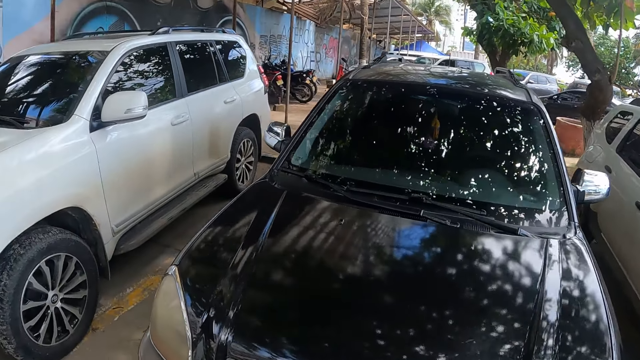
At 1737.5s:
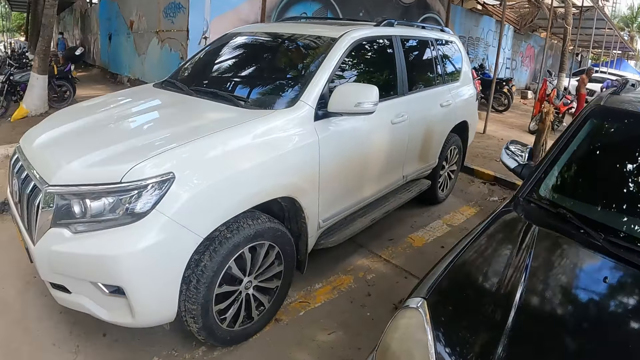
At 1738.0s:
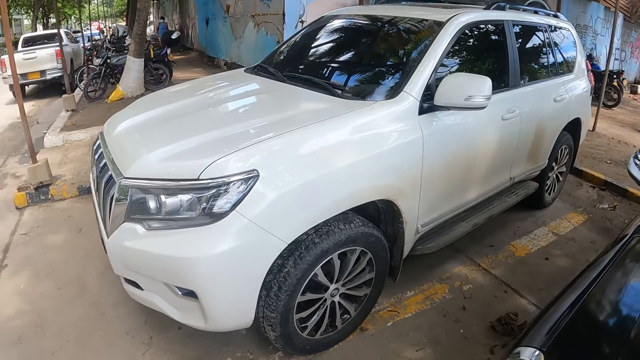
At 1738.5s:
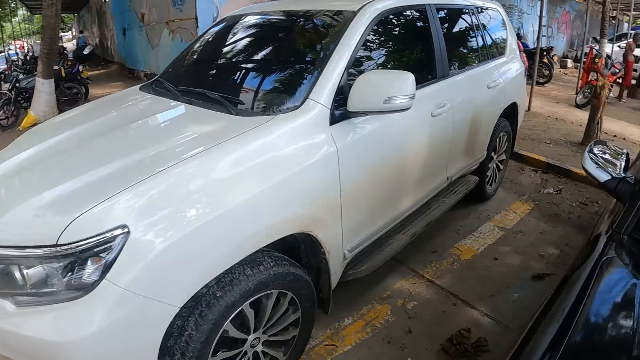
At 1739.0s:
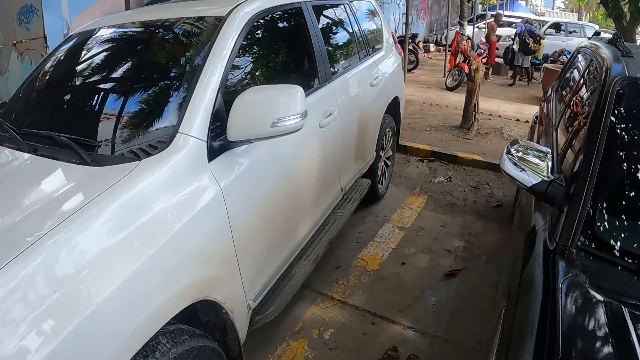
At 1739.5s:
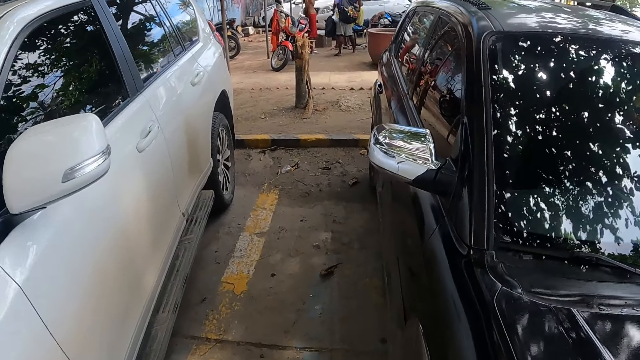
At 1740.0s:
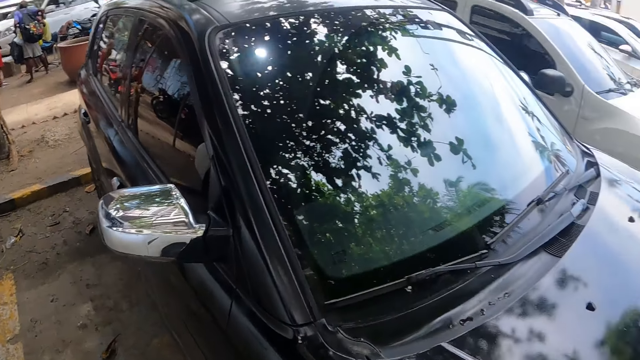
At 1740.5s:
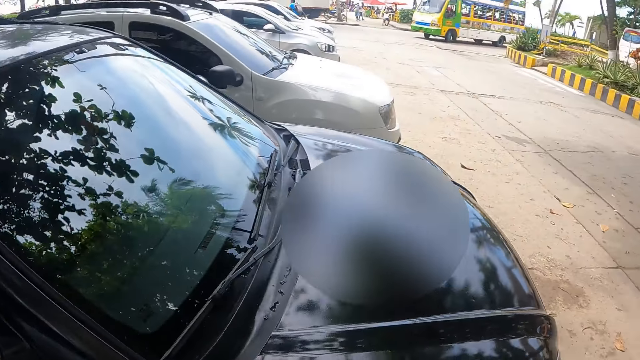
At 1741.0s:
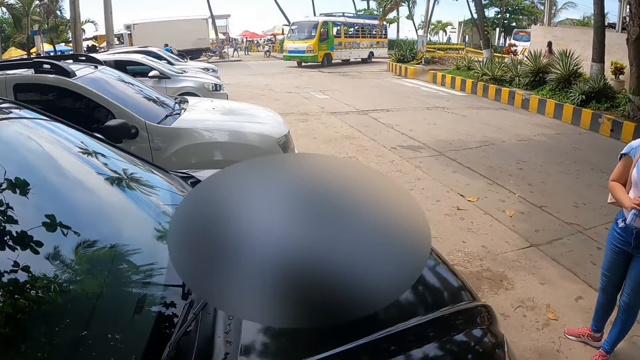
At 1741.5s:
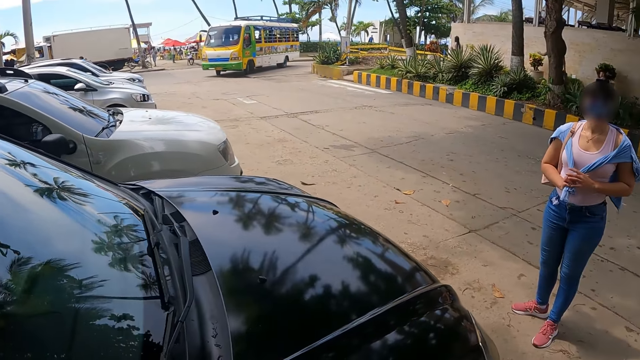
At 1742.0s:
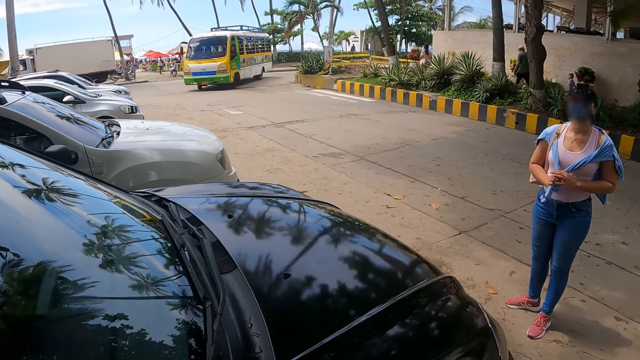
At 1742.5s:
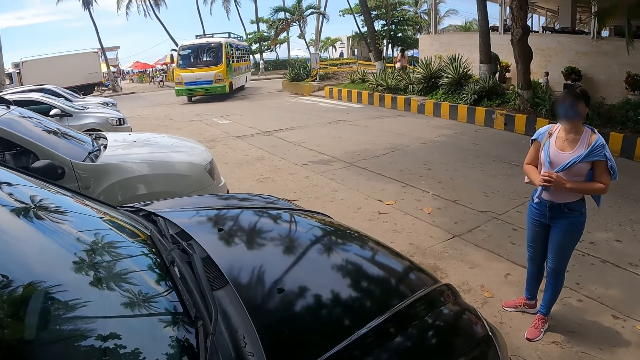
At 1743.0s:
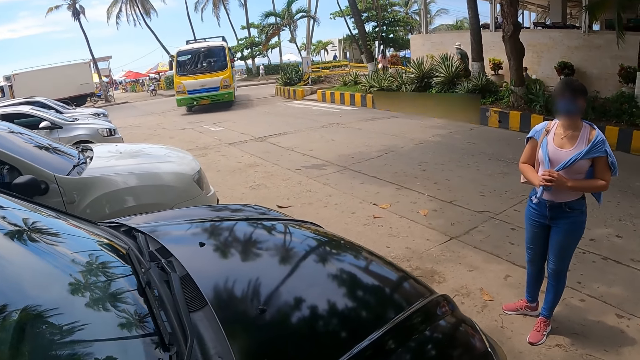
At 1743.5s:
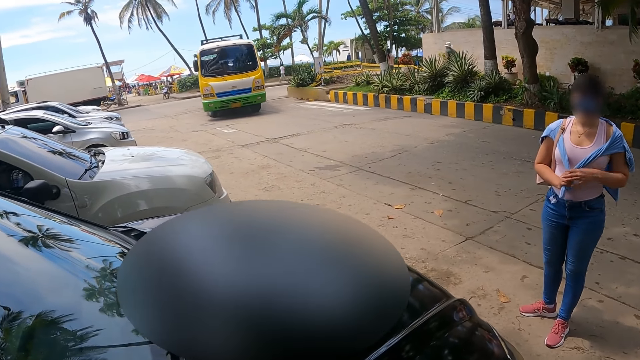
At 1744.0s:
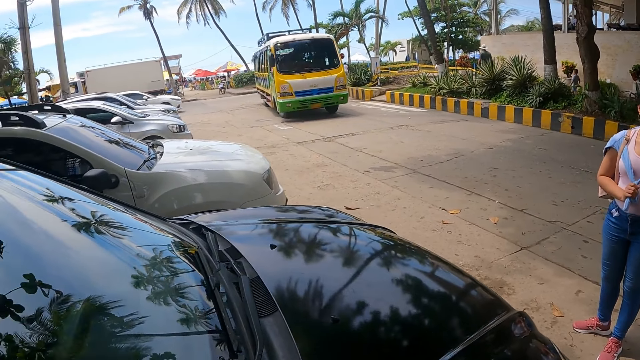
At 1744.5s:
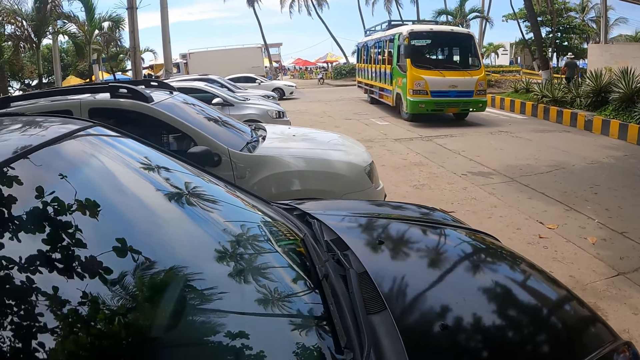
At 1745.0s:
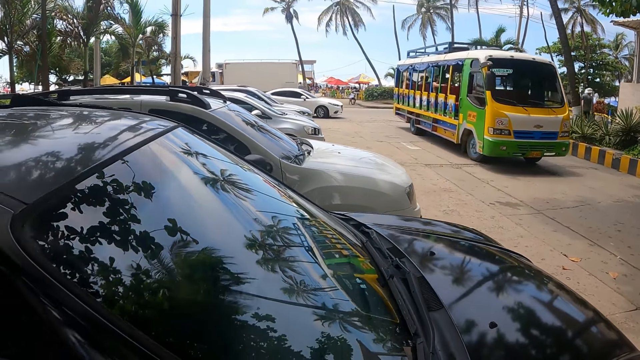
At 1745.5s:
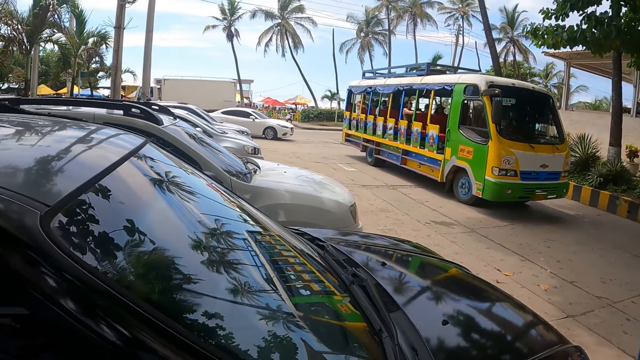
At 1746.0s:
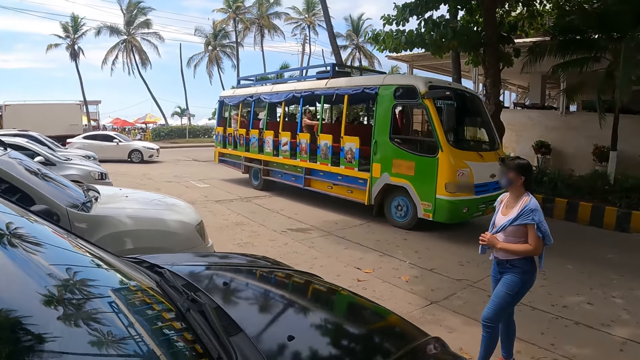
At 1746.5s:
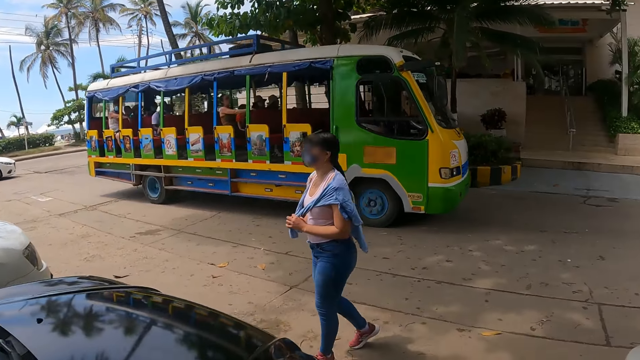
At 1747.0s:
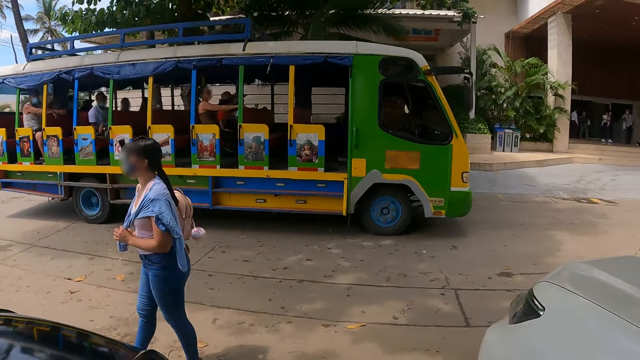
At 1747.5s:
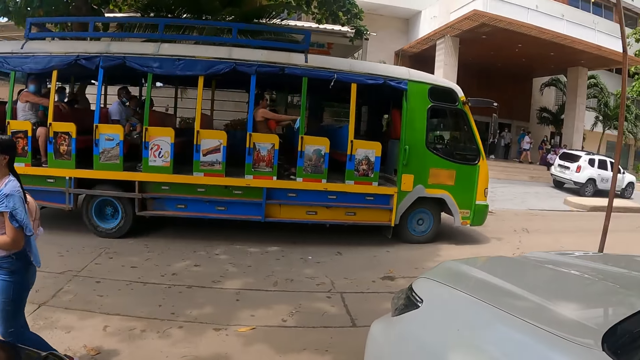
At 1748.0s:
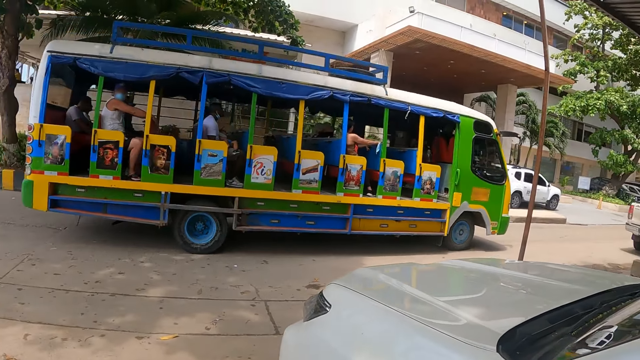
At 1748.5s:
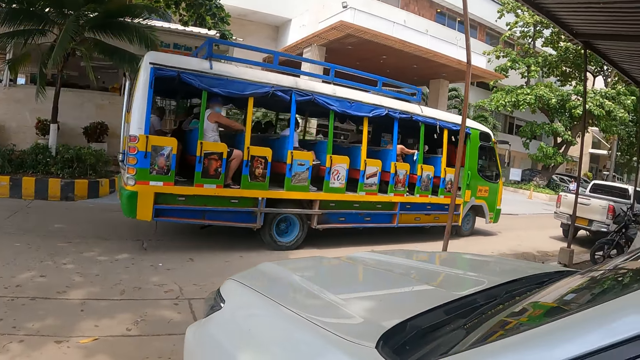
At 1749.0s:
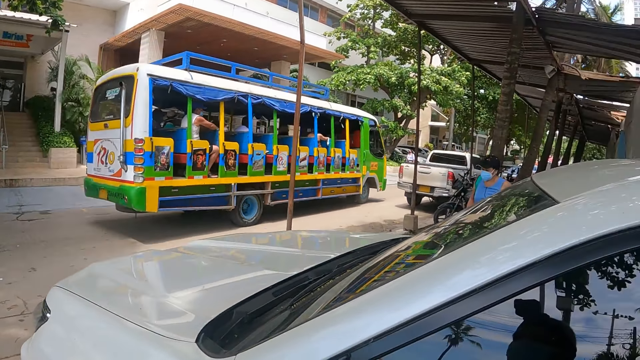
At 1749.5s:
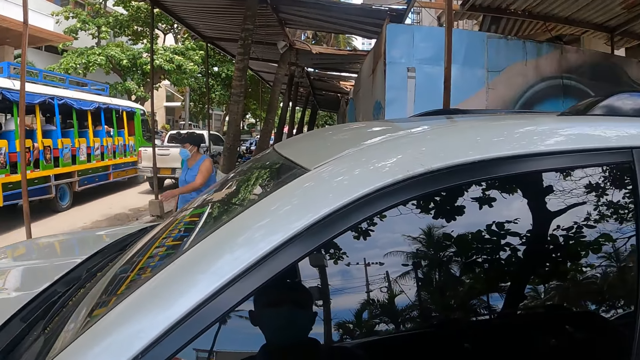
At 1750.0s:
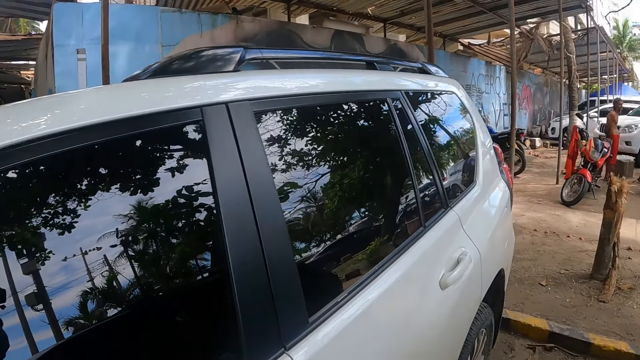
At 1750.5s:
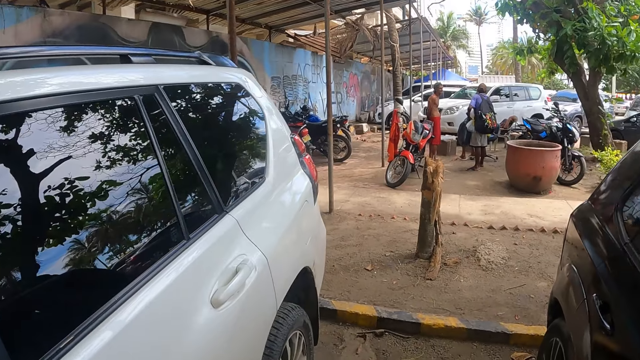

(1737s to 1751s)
The camera wearer walks on the pavement. They turn towards a woman. They look around. They interact with the woman. They look around. The woman walks towards the car. The camera wearer stares at the bus. They turn around.

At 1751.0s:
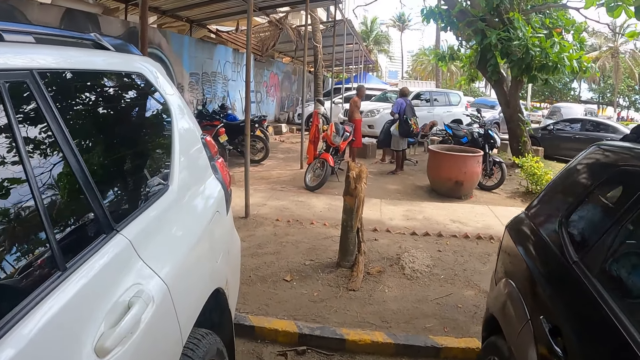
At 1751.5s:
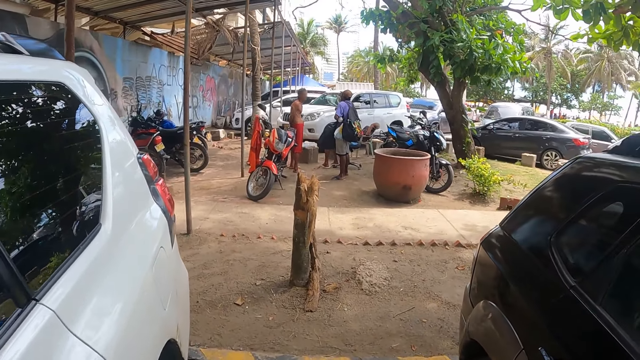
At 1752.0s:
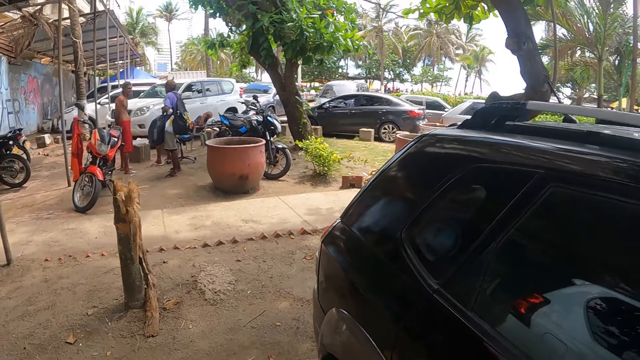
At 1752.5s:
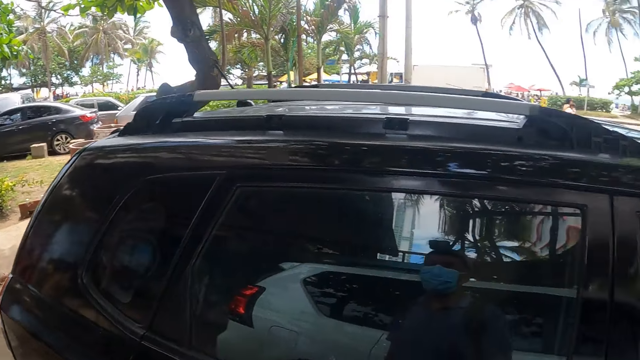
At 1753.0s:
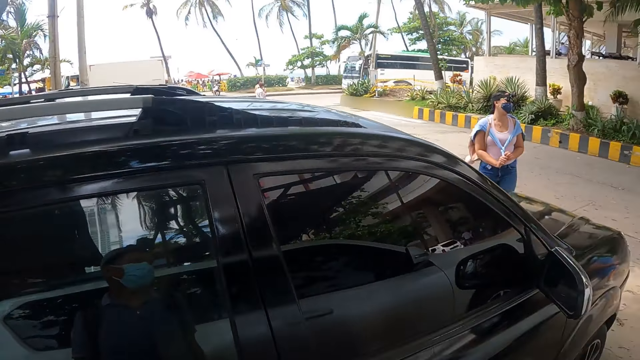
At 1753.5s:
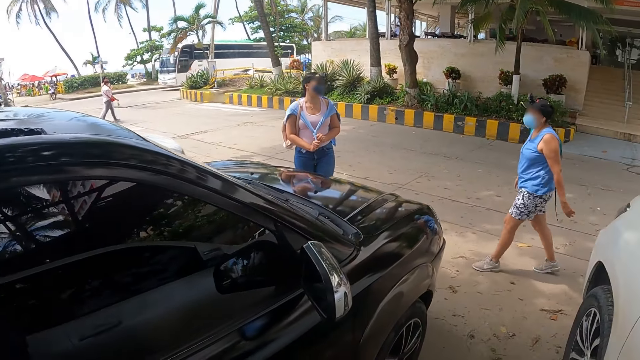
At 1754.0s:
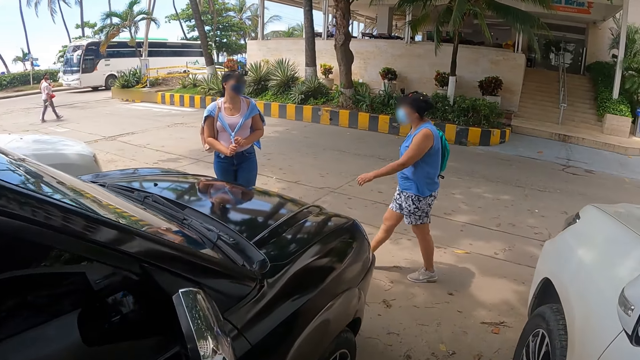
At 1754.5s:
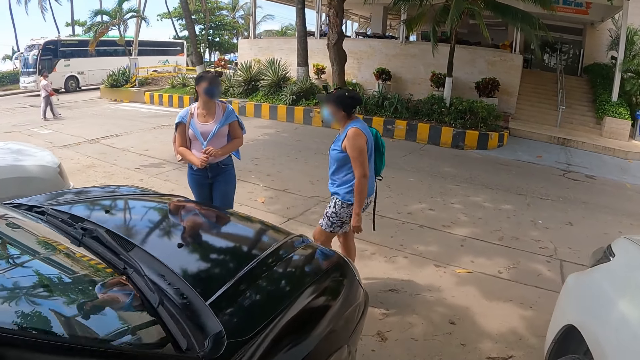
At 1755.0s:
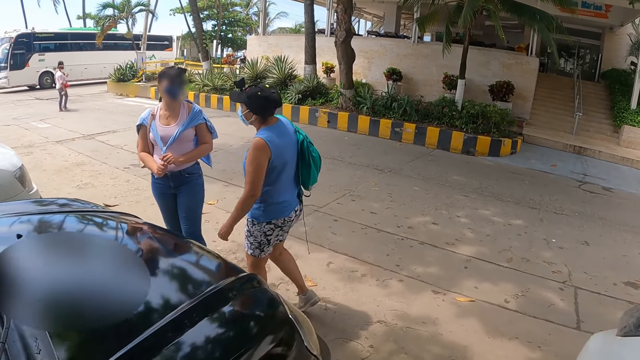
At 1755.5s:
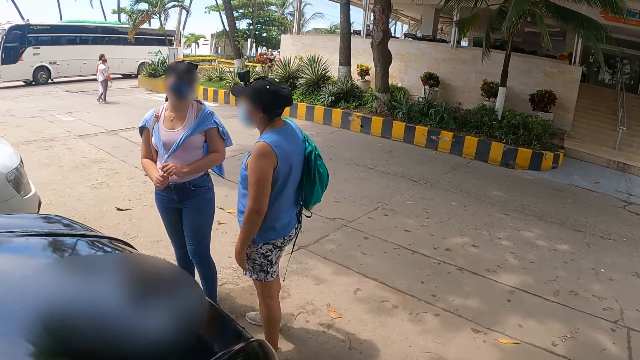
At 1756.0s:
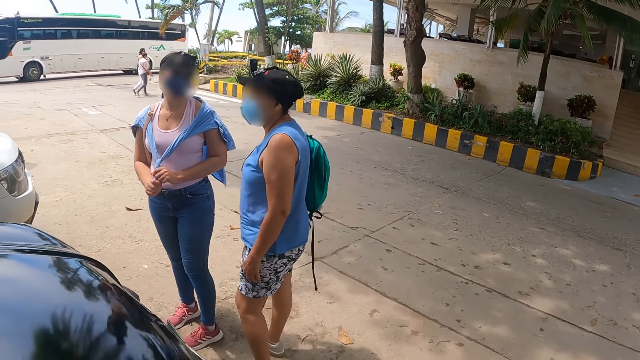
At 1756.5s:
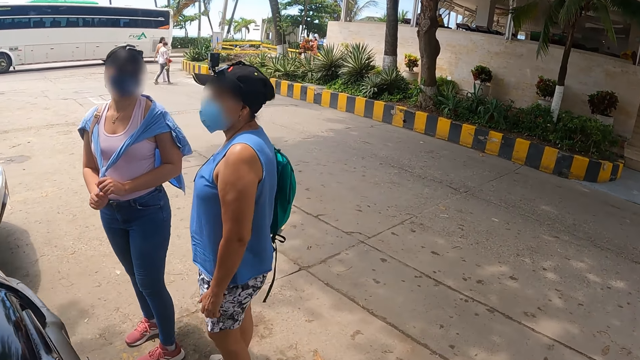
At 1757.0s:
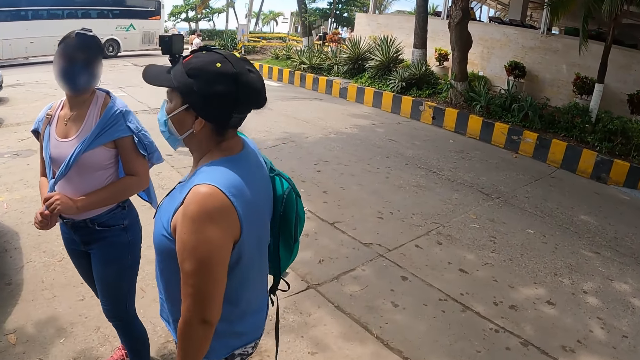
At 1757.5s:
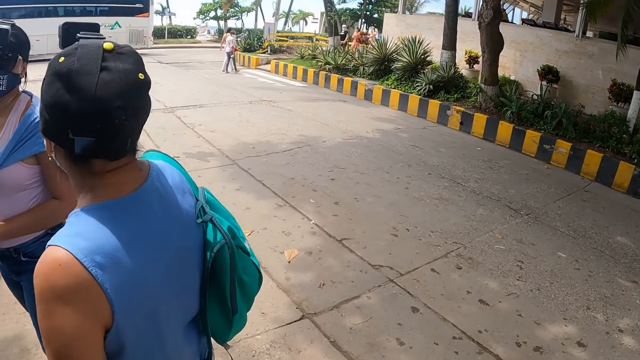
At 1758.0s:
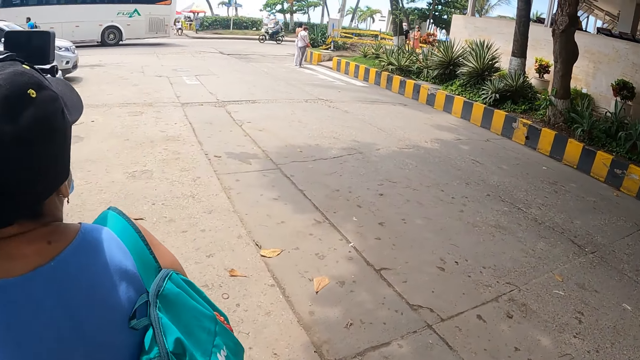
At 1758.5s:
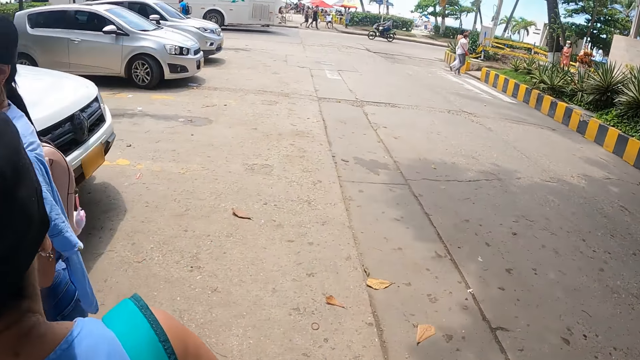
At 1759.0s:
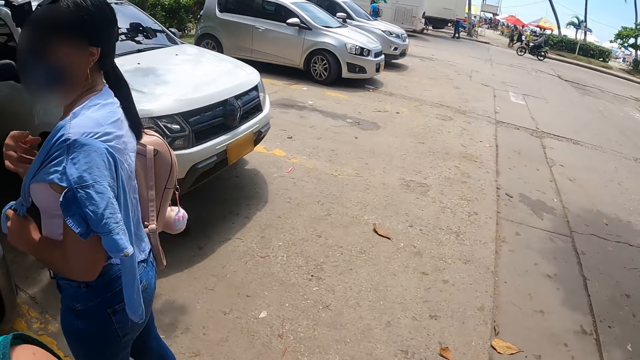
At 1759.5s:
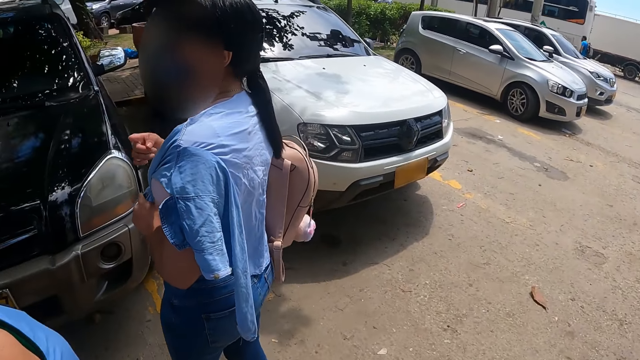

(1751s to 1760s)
The camera wearer walks around. A woman walks towards another woman. The camera wearer walks towards the other woman. The other woman interacts with the first woman.
